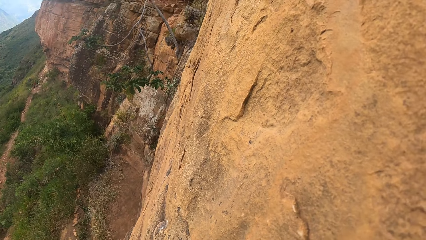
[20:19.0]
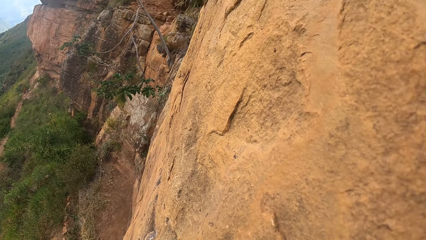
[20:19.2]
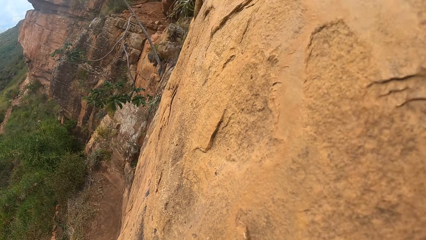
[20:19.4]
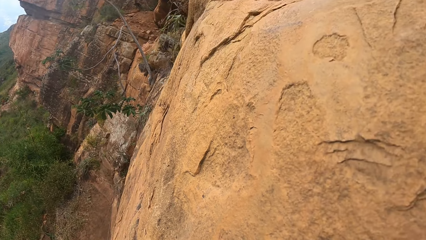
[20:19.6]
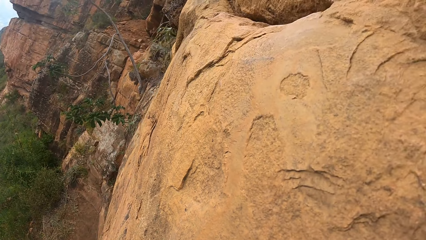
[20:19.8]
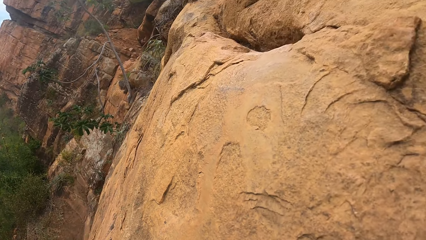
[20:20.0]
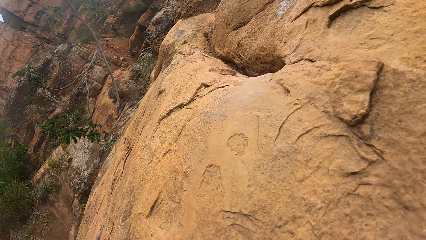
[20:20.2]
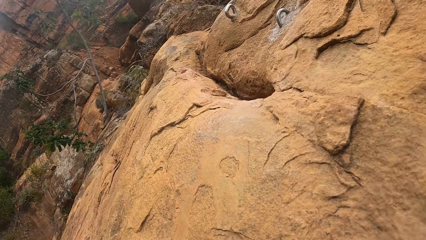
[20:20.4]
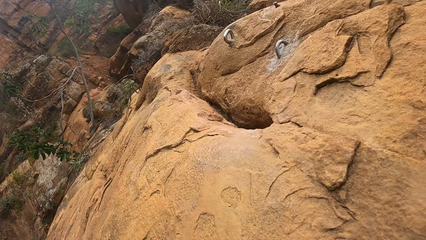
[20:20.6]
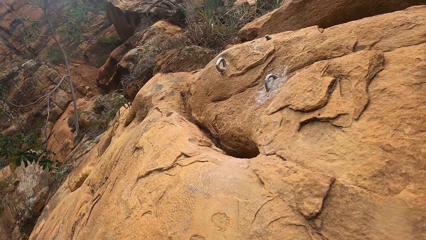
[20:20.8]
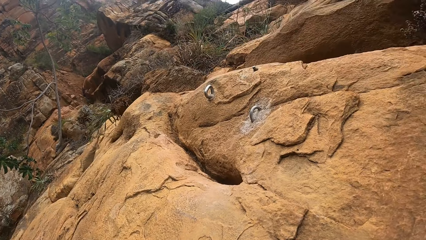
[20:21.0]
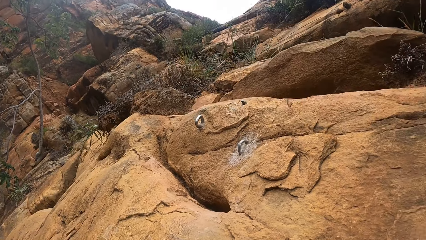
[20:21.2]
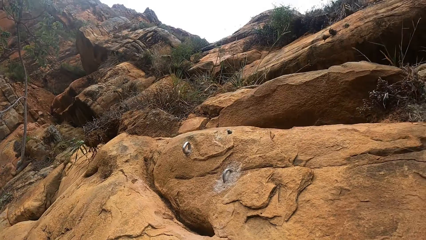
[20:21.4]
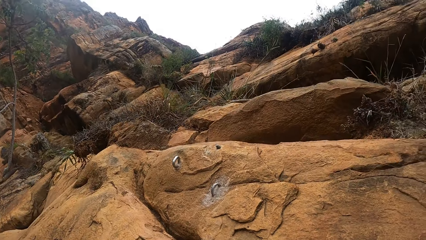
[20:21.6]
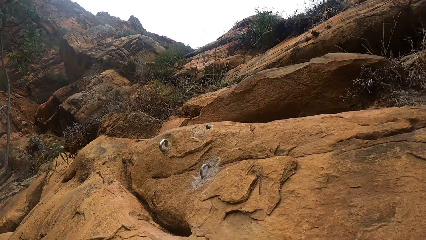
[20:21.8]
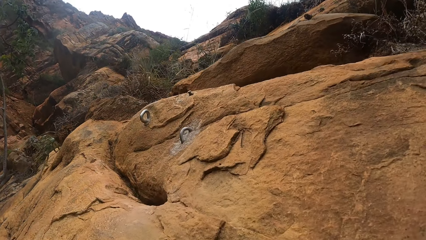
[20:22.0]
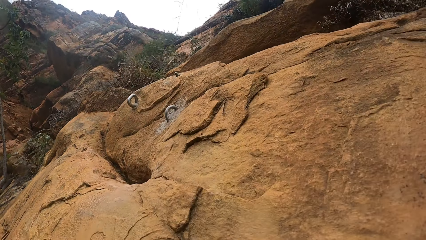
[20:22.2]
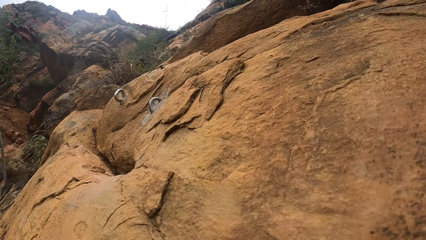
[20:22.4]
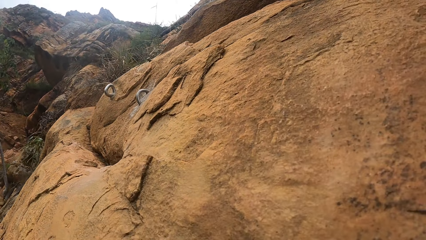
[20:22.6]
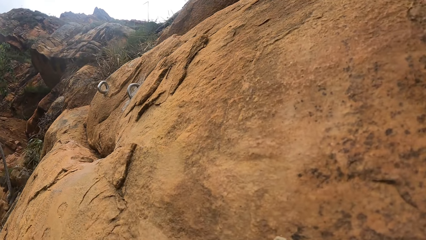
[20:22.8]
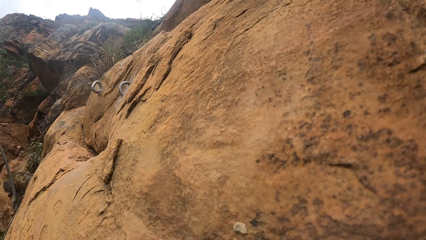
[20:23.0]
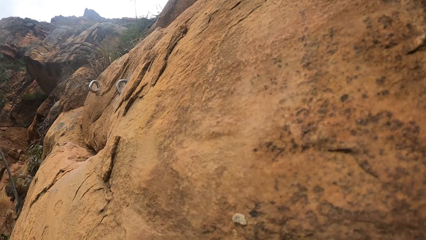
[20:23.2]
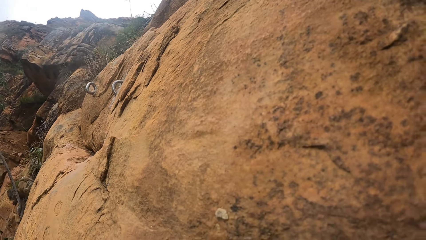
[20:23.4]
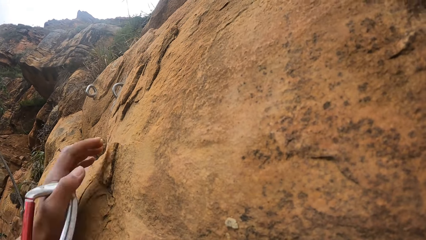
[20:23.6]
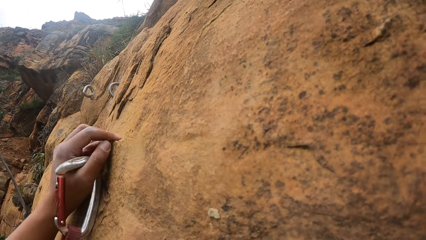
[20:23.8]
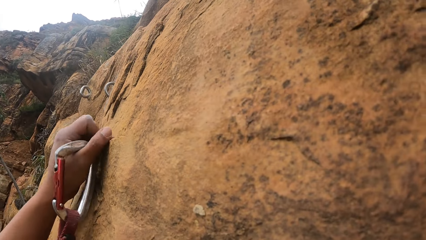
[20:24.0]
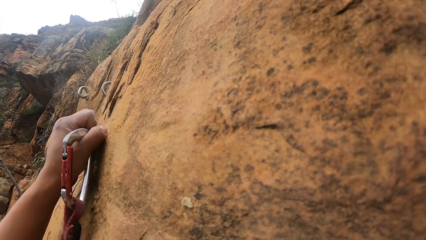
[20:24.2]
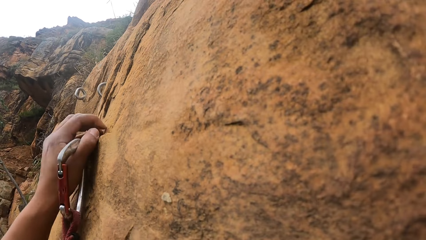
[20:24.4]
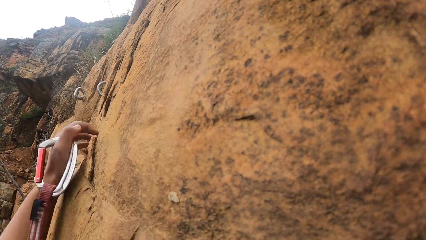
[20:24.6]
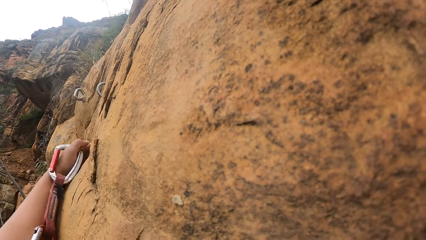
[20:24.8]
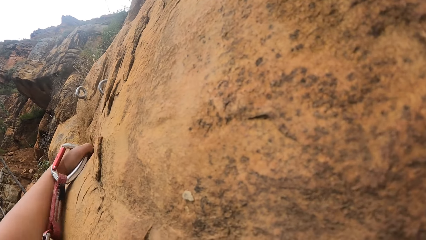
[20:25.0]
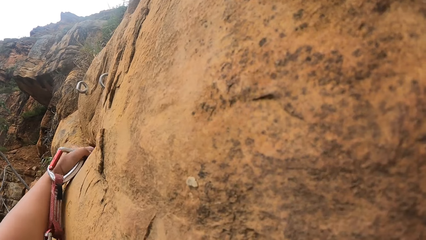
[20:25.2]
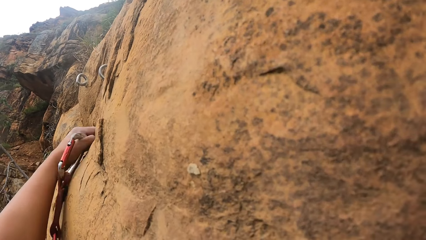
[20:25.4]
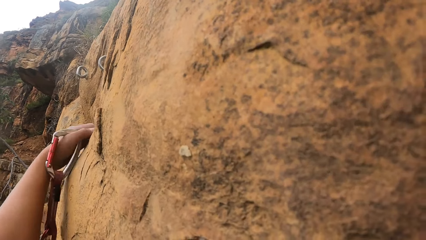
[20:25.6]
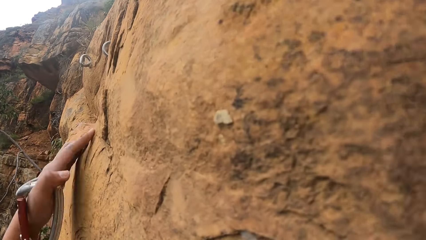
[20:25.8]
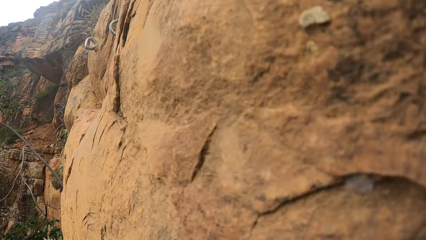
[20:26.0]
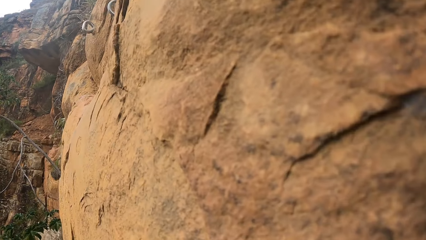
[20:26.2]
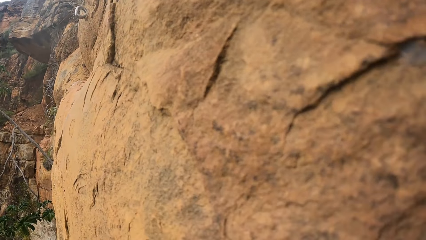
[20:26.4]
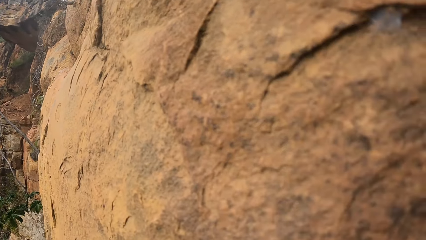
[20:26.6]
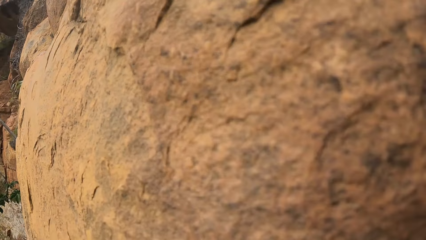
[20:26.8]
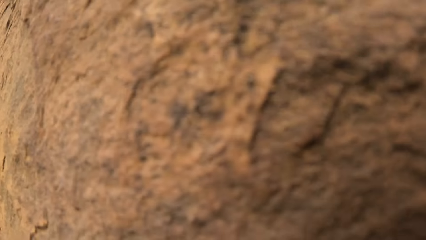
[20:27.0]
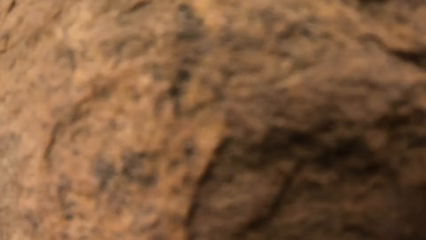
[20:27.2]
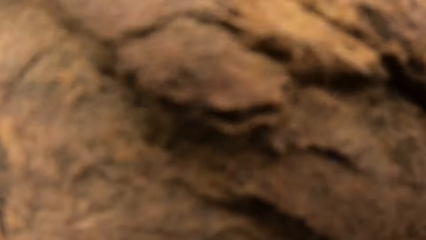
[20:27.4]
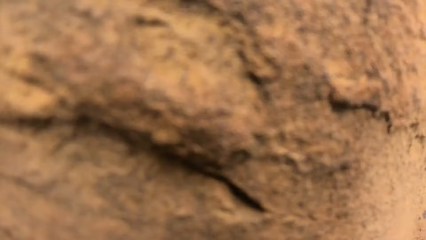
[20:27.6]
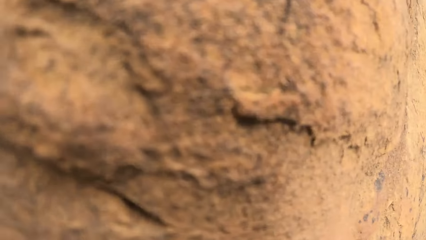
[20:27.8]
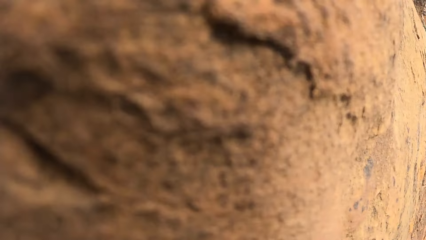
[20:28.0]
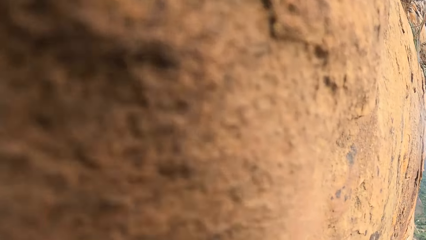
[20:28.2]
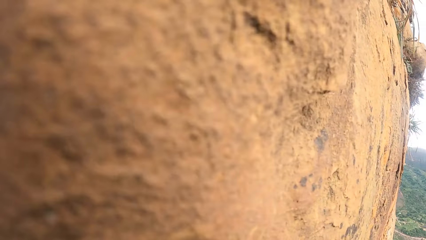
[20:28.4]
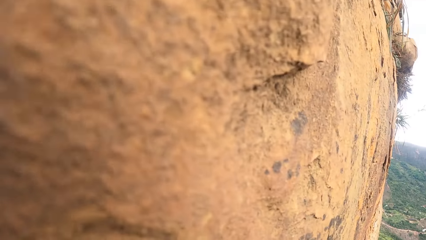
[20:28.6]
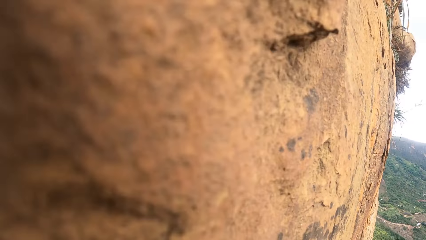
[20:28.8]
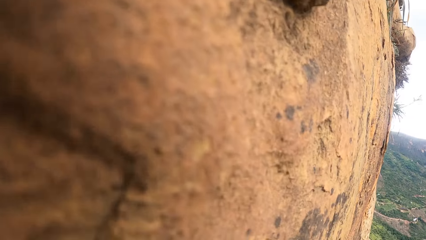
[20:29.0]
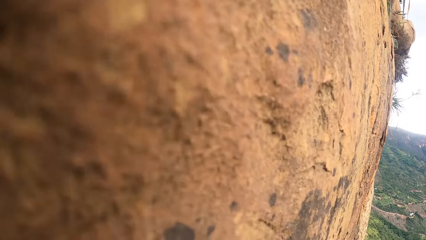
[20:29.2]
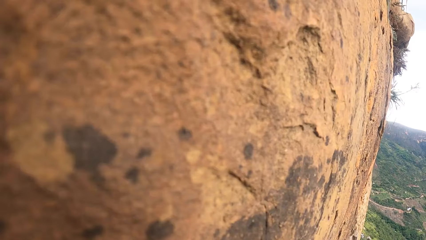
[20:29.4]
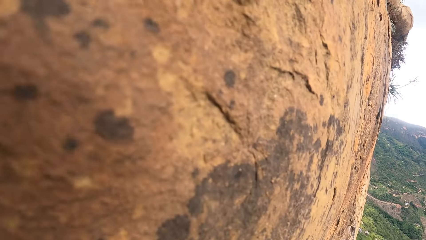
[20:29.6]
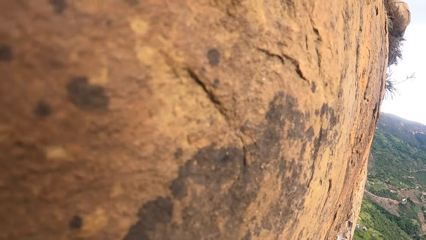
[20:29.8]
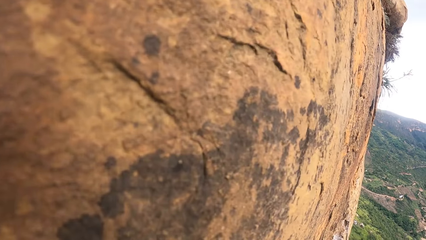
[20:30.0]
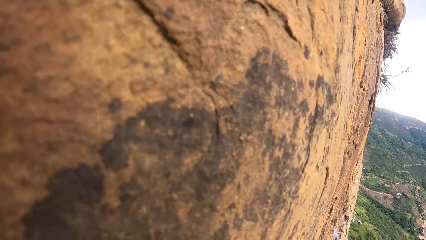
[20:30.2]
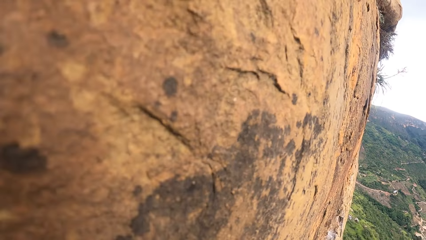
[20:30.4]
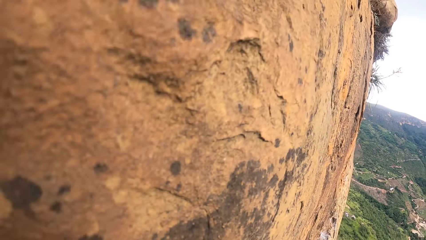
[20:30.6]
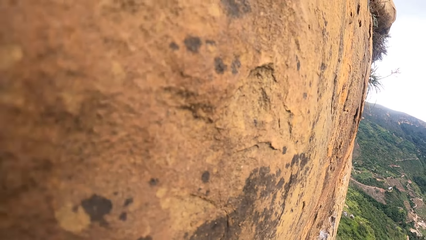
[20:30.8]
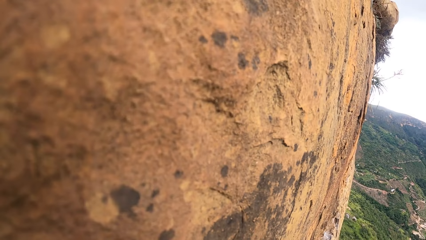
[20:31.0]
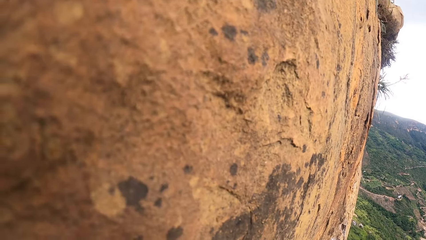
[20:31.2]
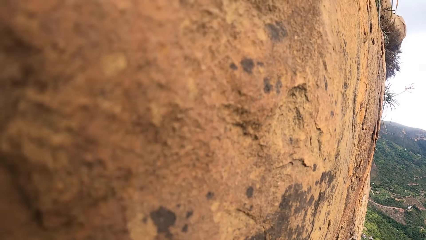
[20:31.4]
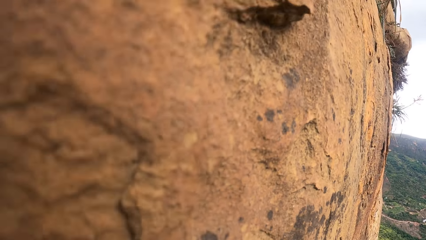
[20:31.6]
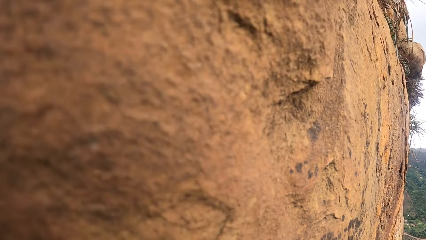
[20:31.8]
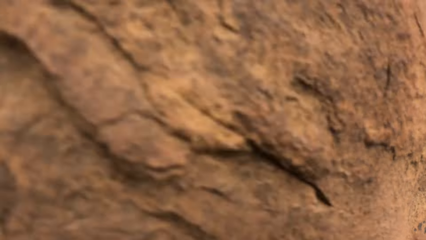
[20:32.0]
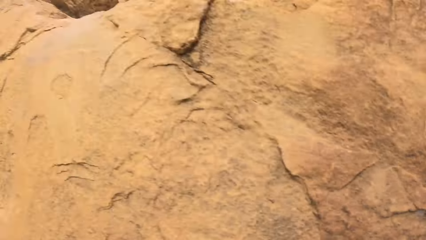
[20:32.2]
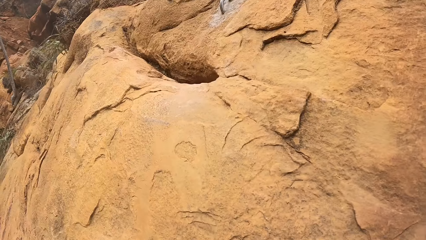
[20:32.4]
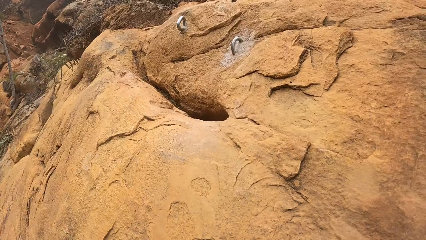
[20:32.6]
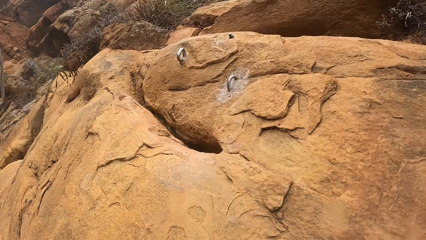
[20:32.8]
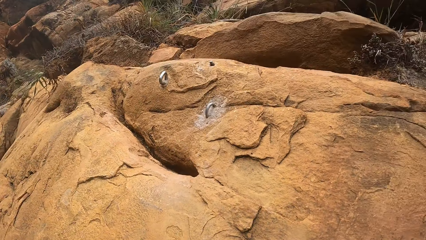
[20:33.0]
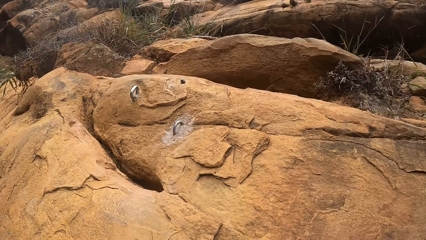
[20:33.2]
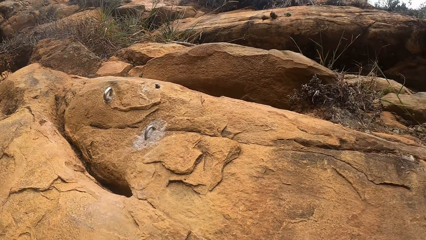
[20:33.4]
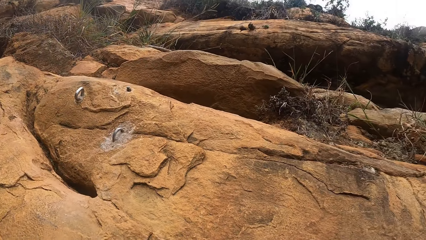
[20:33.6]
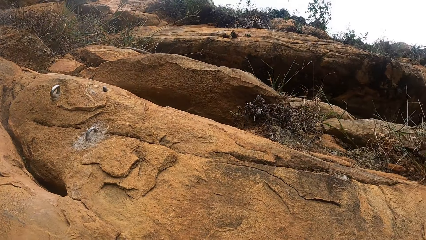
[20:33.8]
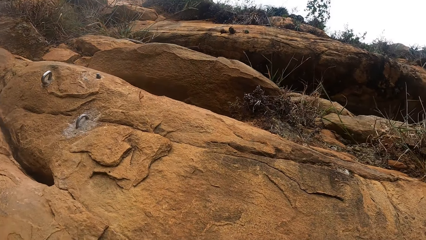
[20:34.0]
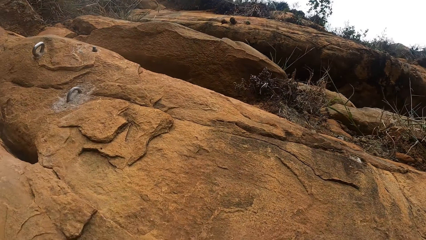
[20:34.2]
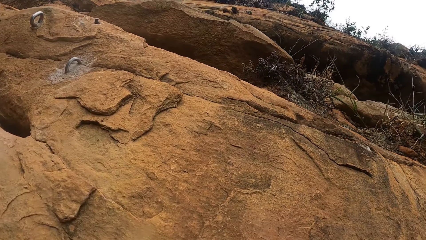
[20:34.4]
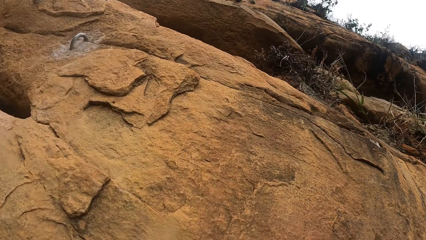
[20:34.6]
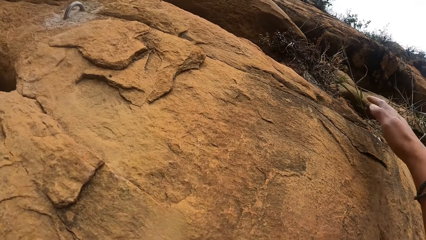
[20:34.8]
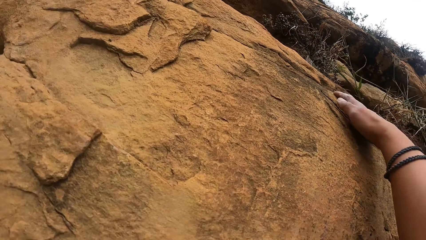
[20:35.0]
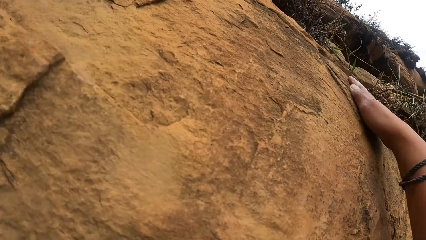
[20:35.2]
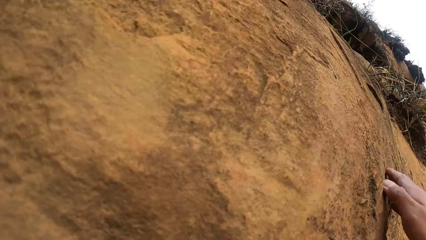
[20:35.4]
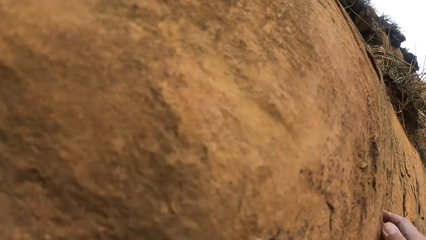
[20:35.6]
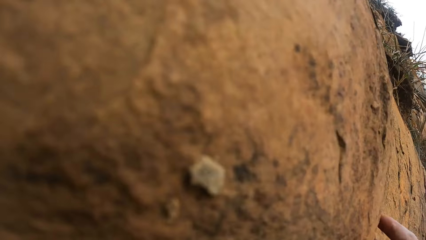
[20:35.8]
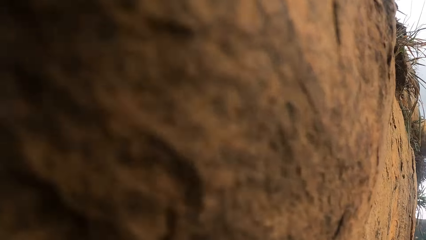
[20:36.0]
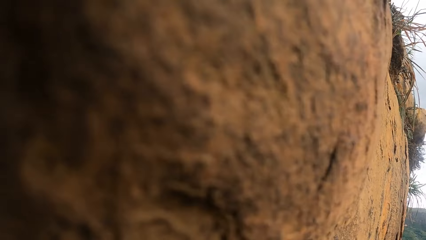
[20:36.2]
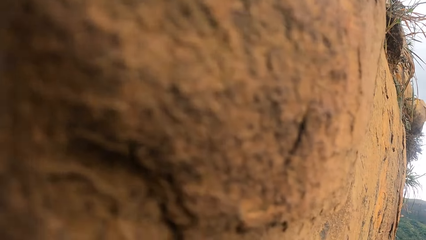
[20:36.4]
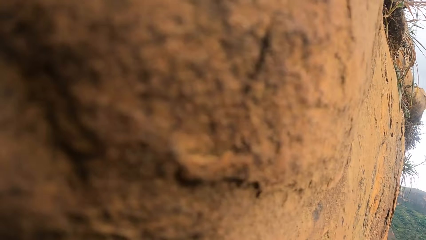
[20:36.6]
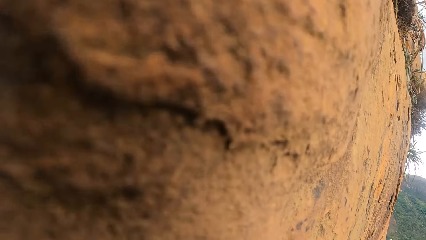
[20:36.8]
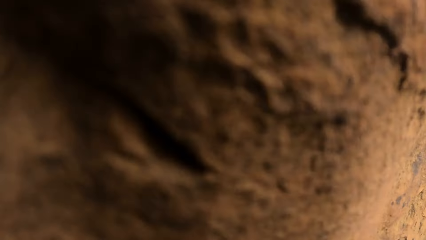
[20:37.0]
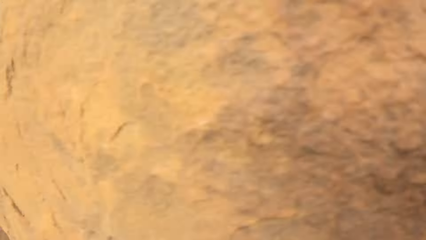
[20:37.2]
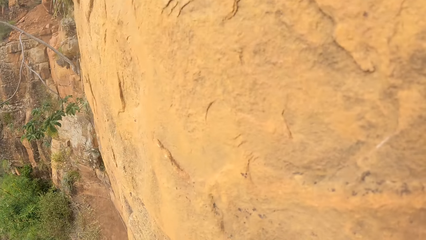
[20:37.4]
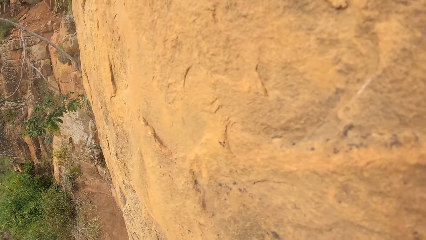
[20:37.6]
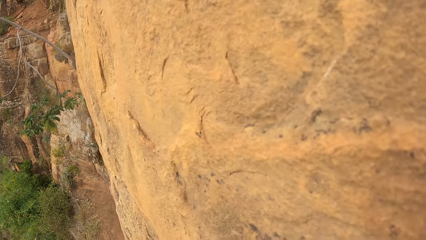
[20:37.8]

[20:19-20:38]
The camera wearer touches the rock with the left hand. They adjust a hand on the rock mountain. They look around the compound. They adjust a hand on the rock mountain. They stretch the right hand. They look around the compound.
